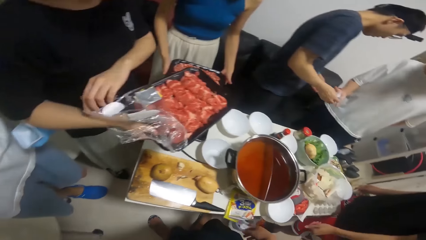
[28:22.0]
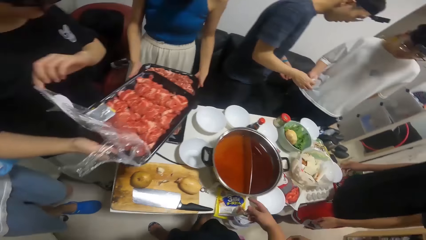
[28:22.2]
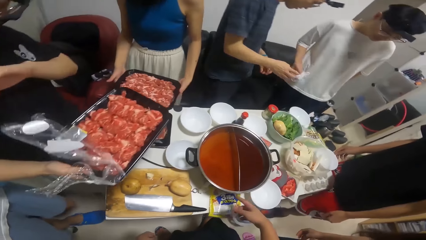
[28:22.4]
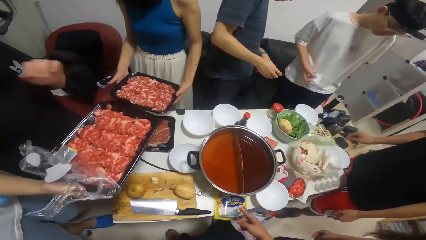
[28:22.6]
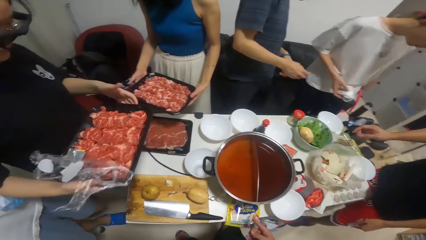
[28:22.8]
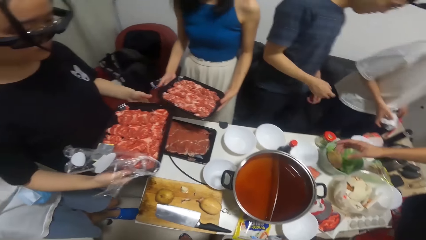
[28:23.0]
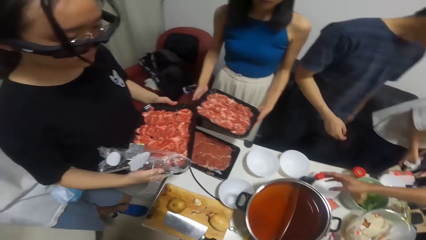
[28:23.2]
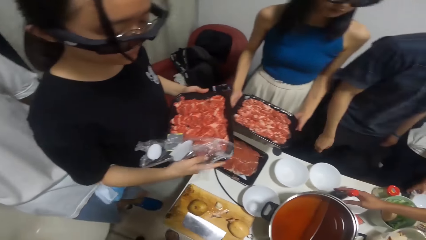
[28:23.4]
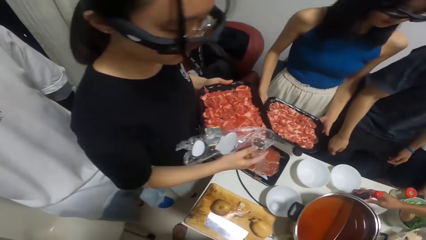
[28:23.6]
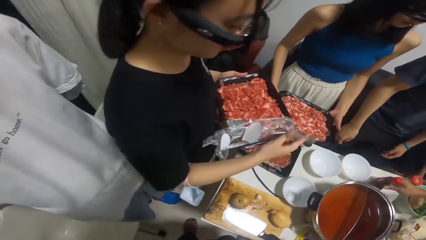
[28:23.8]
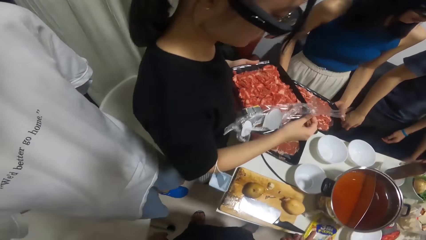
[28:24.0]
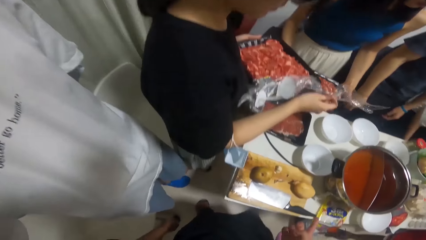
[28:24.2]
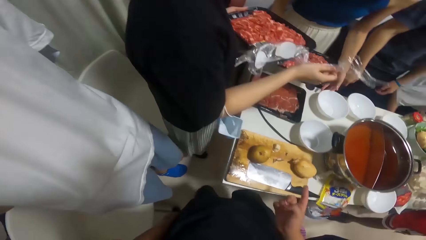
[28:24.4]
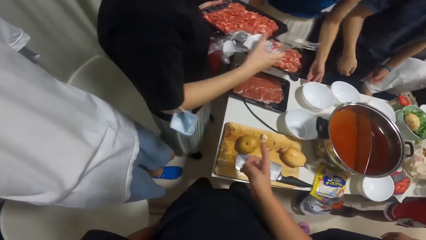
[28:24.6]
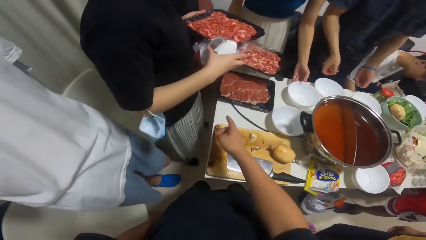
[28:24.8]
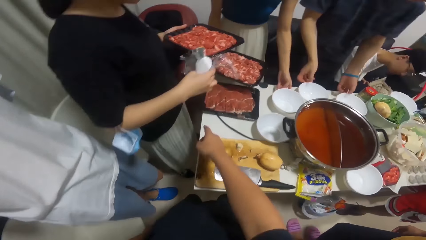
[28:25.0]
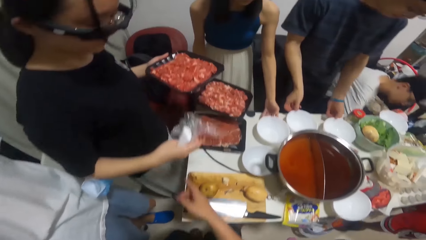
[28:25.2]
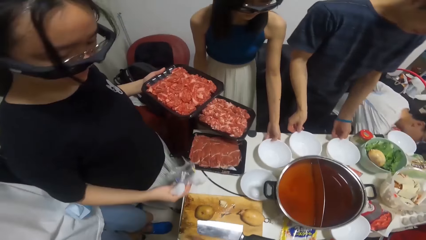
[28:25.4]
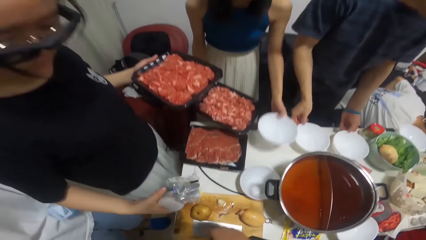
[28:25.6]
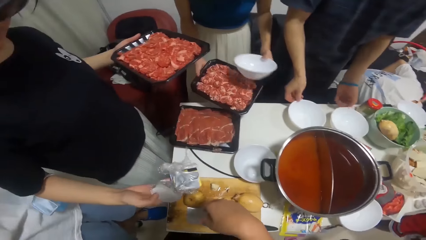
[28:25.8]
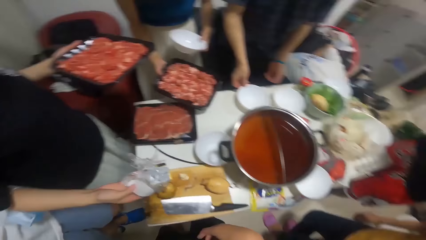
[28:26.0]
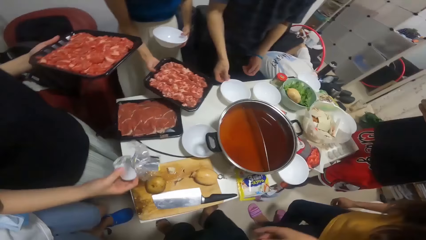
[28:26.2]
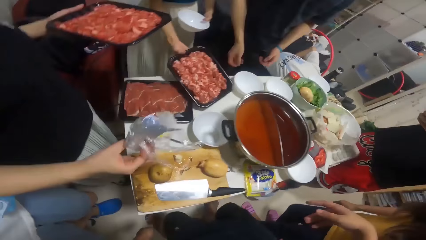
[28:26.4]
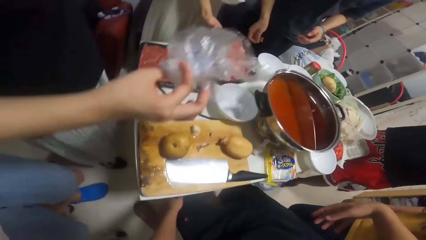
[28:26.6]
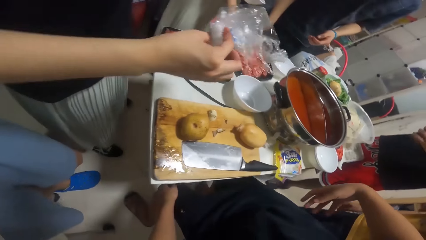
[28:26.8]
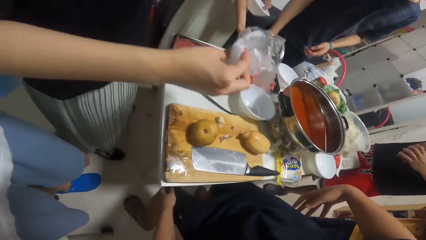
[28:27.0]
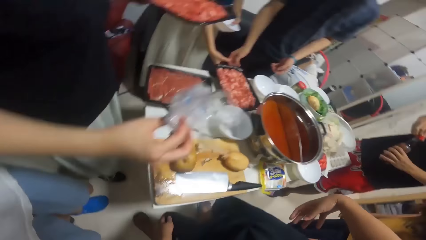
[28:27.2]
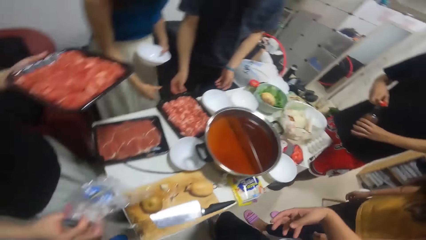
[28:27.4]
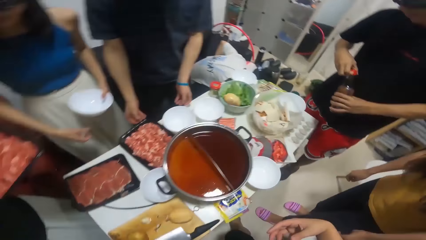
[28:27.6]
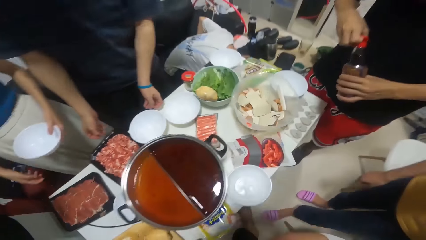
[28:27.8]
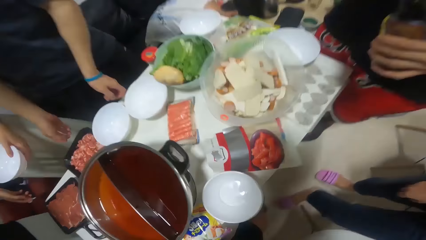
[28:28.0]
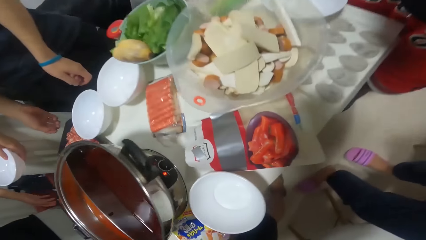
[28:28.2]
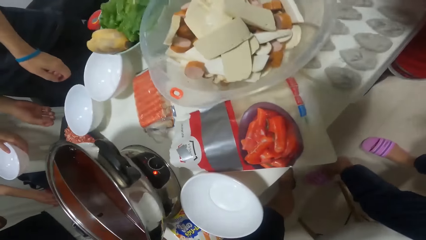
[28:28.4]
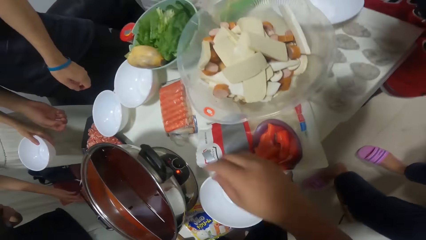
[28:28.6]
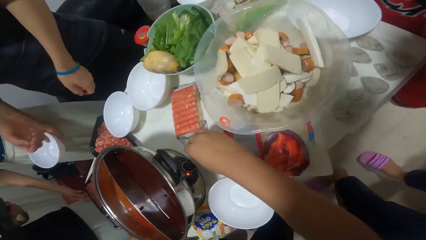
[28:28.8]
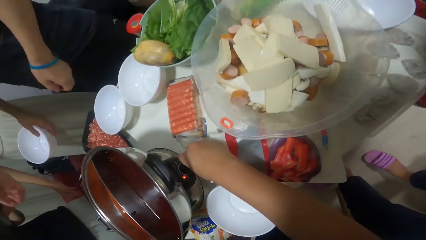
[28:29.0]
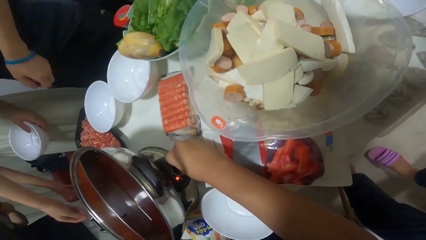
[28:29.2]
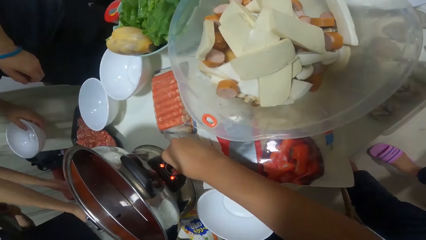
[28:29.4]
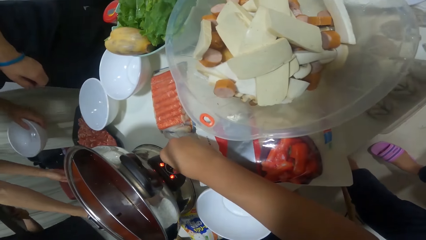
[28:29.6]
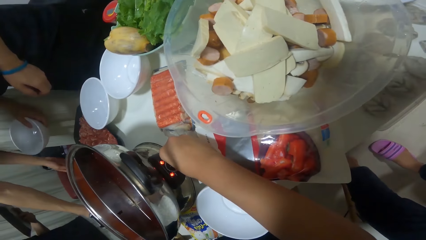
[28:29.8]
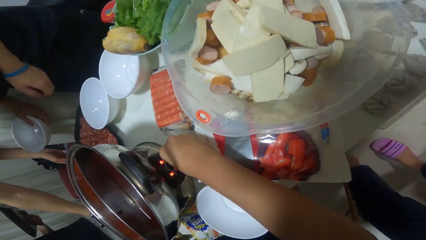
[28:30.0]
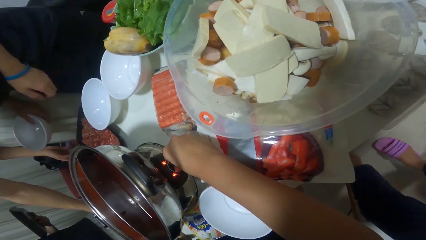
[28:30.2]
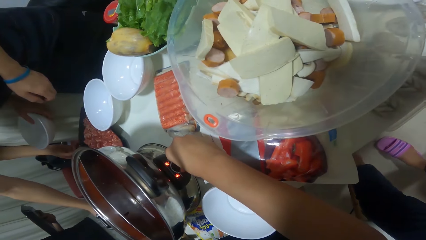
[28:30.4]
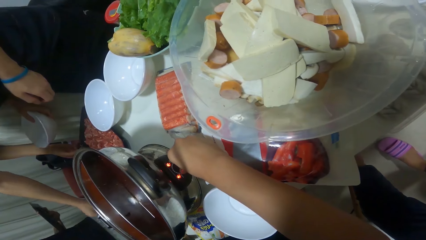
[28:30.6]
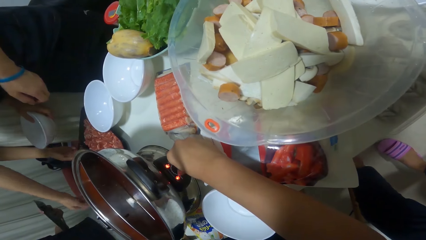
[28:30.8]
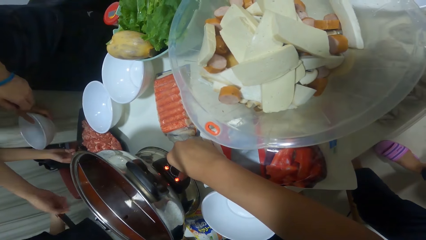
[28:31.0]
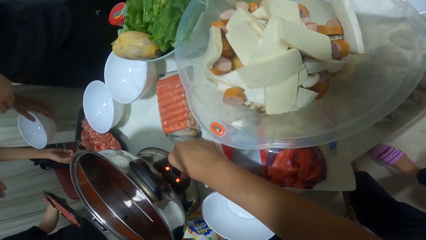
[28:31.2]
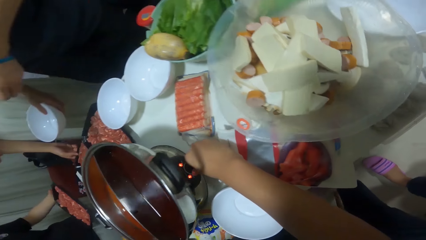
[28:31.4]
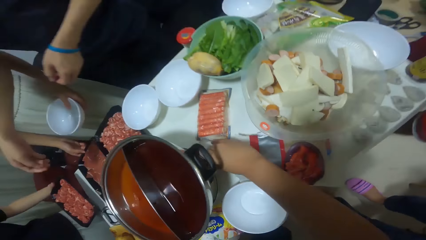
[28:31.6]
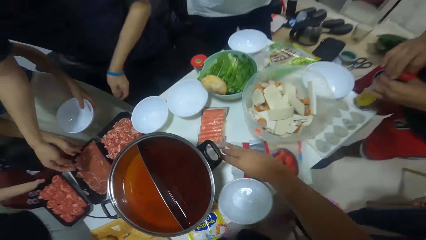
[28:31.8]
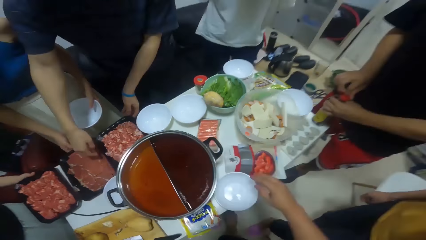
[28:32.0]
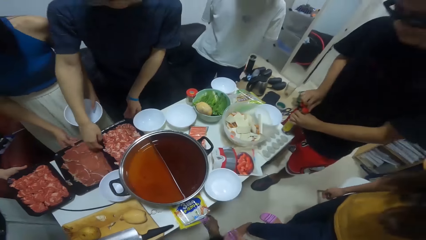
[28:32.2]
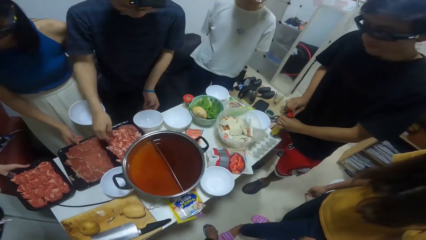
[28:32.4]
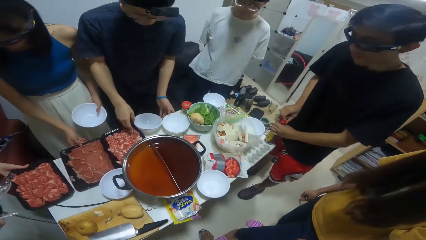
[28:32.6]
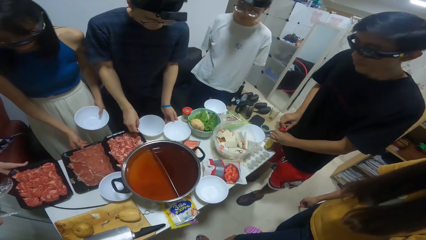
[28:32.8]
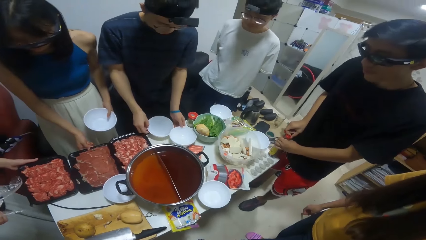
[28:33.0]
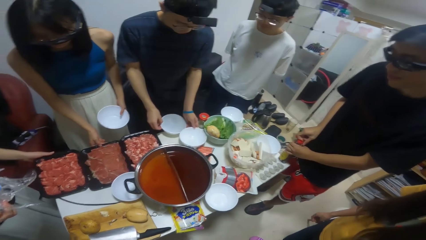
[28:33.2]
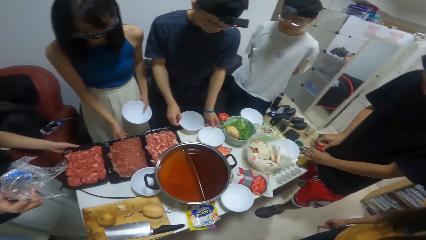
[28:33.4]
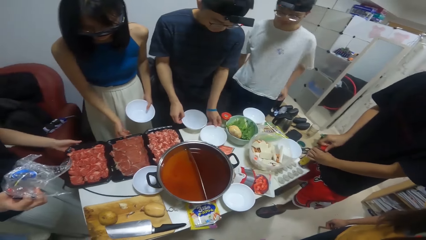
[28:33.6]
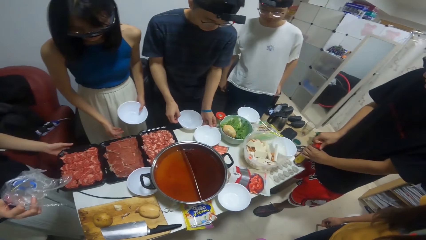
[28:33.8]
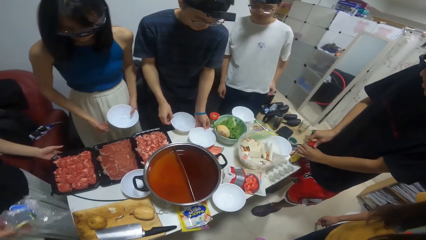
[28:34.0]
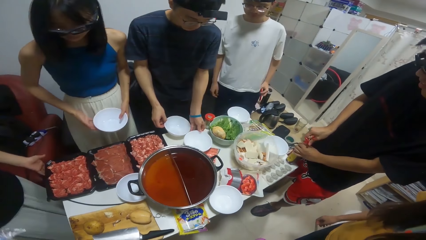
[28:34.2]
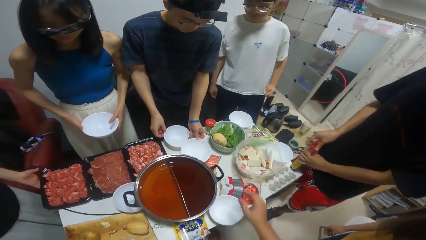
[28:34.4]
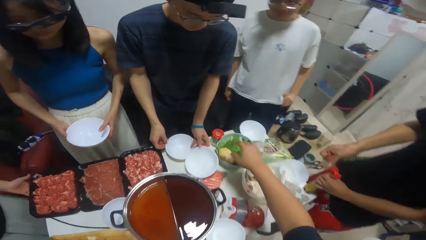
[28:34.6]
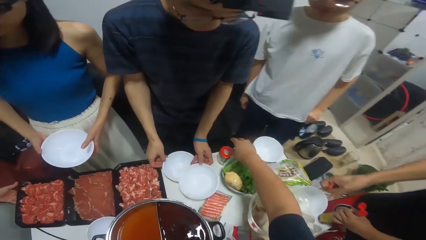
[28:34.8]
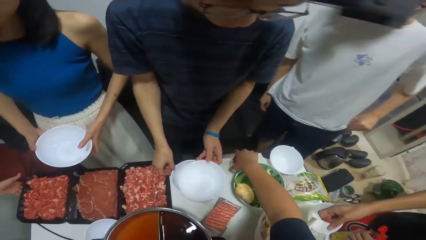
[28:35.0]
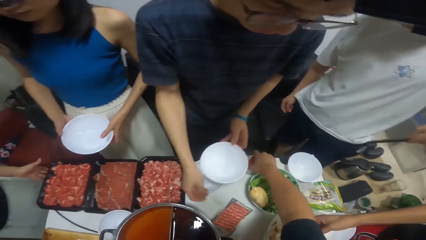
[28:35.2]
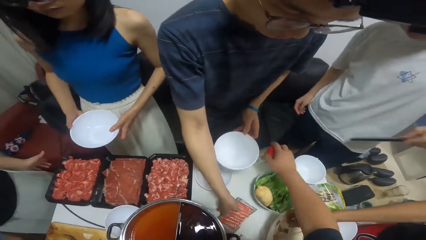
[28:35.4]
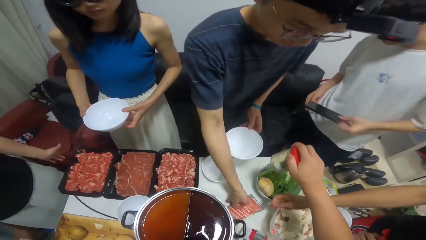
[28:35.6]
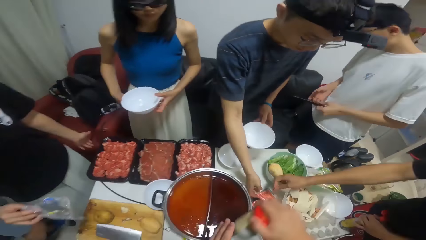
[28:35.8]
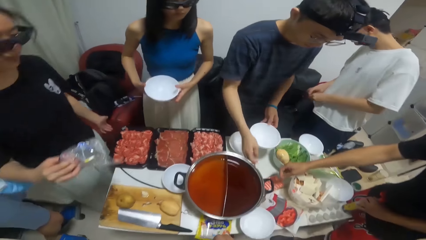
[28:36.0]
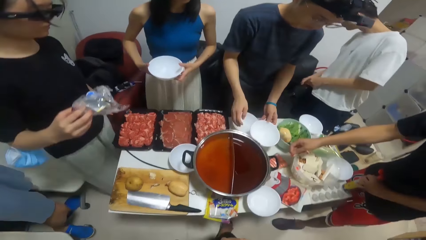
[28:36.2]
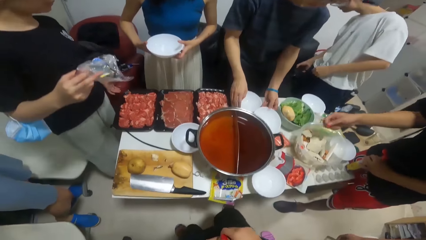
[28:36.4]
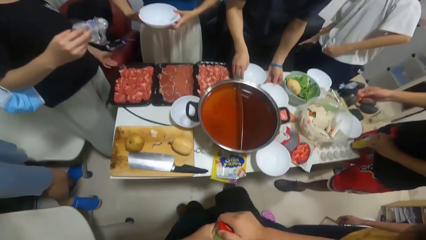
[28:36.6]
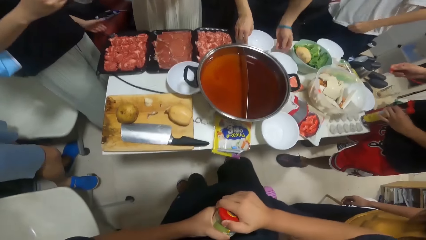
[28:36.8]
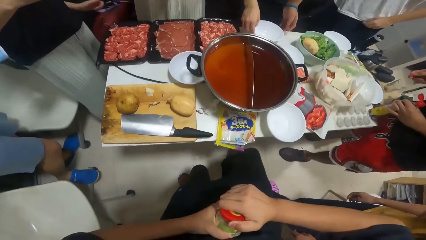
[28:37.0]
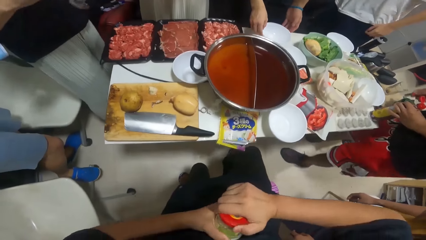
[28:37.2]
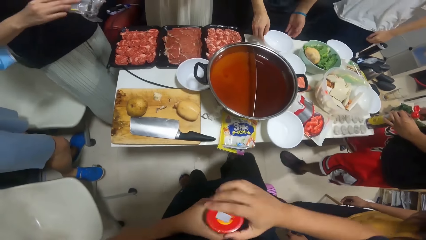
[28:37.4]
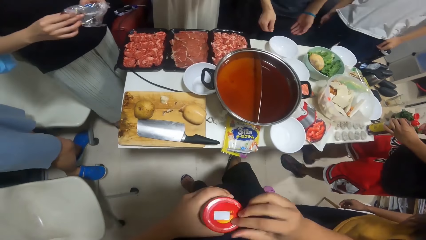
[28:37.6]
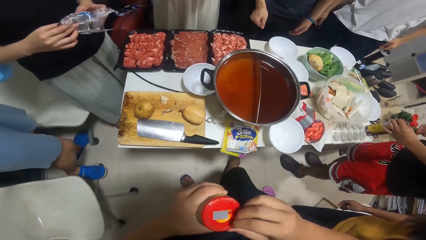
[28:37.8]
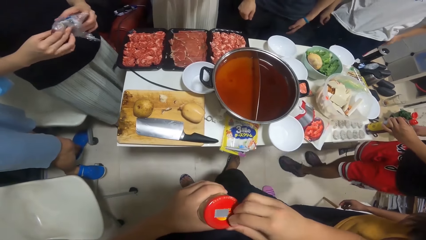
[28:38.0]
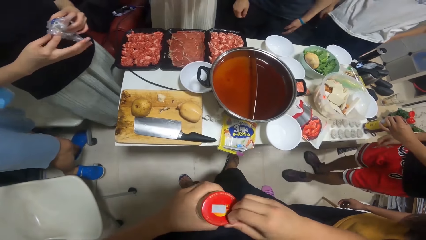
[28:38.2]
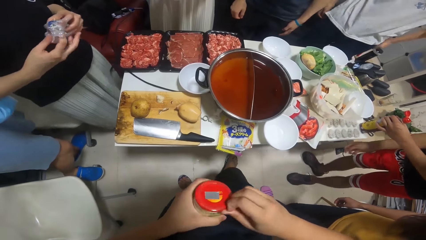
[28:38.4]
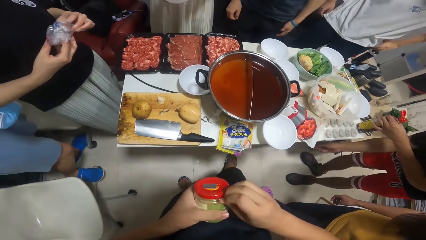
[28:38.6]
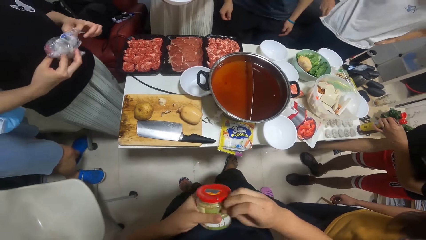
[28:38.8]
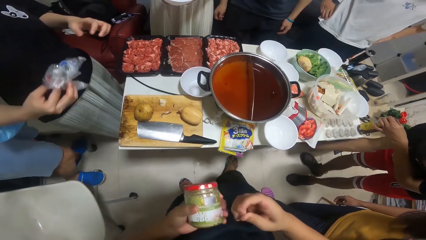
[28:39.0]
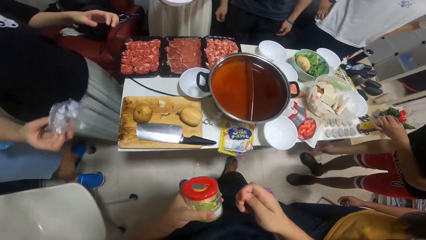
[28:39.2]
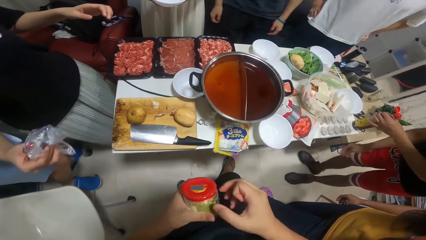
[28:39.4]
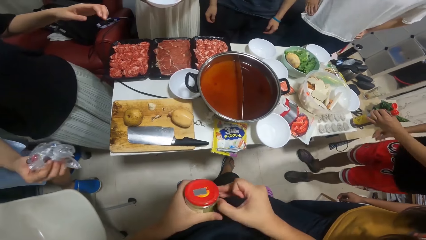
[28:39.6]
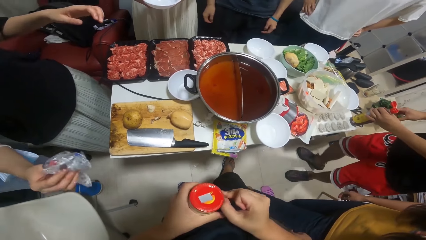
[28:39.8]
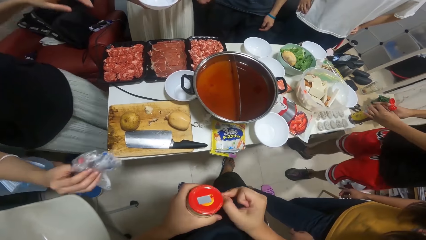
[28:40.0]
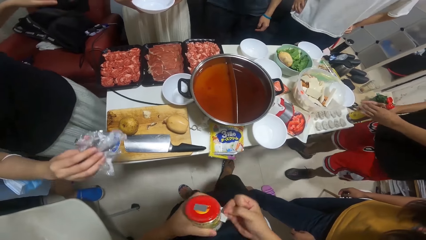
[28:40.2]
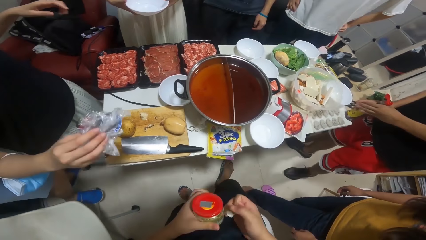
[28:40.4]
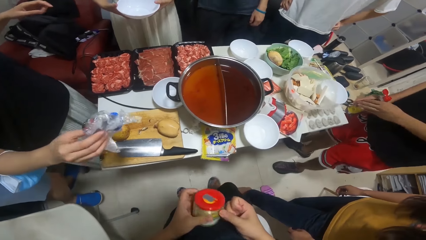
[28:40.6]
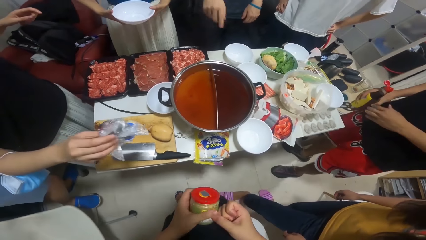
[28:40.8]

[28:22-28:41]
A man collects the wrap of meat from another man. The camera wearer looks around. A woman lifts a plate from the table. The woman places the pack of meat on the table. A third man holds a bottle of oil. The camera wearer operates a cooker on the table. Another woman places the pack of meat on the table. The camera wearer looks around. They take a jar of condiment from the table. The other man adjusts the packet of sausage on the table. The camera wearer unwraps the jar of condiment.
